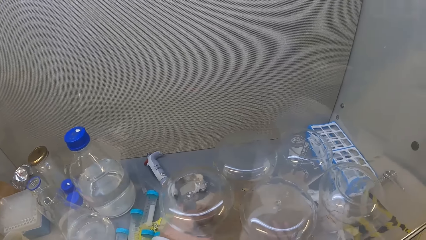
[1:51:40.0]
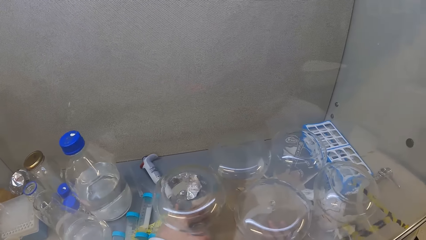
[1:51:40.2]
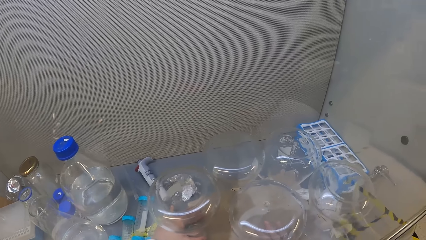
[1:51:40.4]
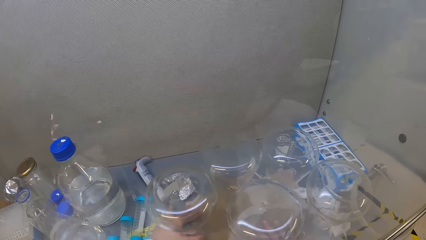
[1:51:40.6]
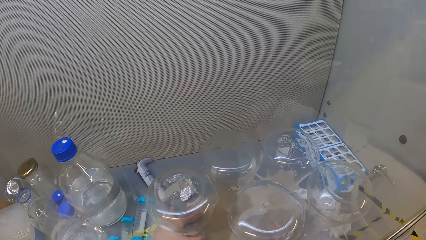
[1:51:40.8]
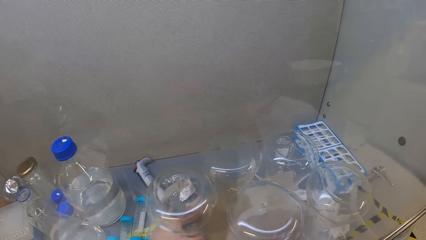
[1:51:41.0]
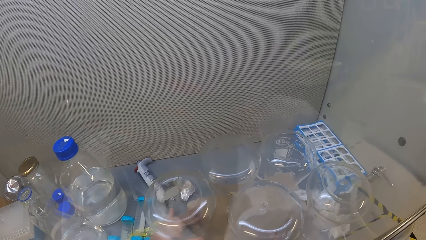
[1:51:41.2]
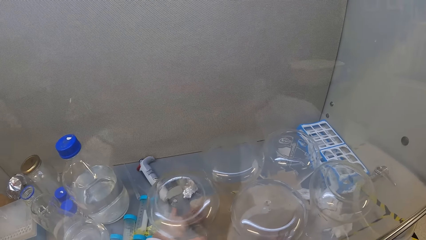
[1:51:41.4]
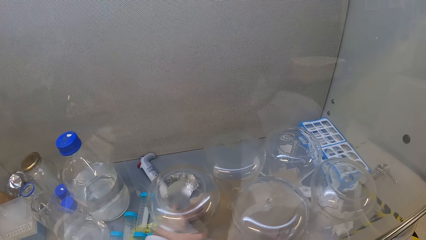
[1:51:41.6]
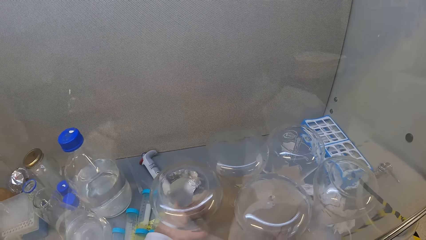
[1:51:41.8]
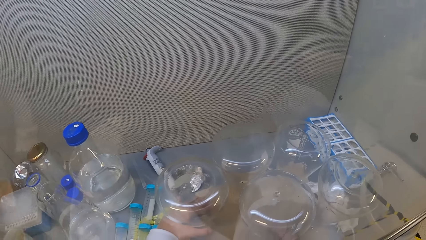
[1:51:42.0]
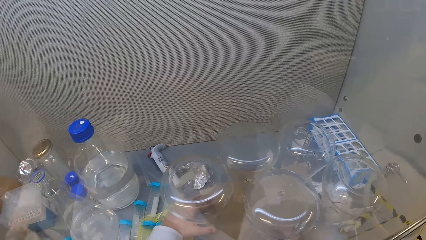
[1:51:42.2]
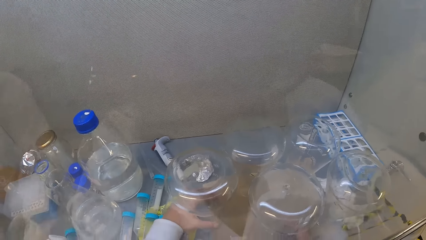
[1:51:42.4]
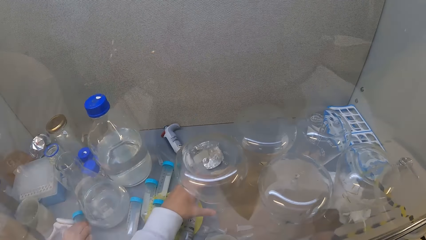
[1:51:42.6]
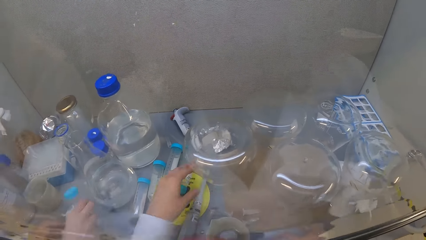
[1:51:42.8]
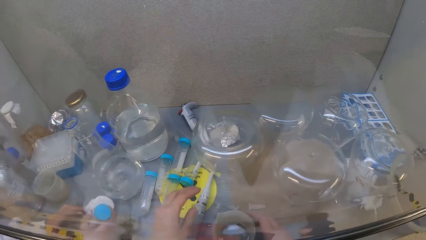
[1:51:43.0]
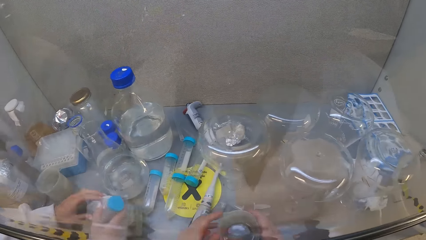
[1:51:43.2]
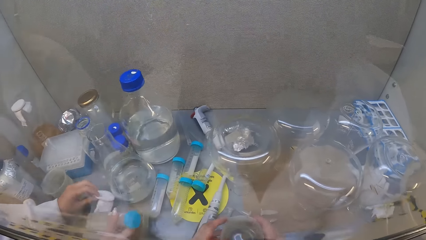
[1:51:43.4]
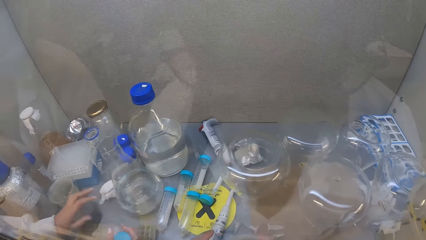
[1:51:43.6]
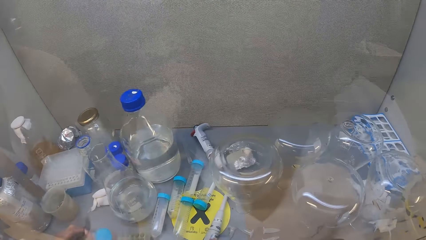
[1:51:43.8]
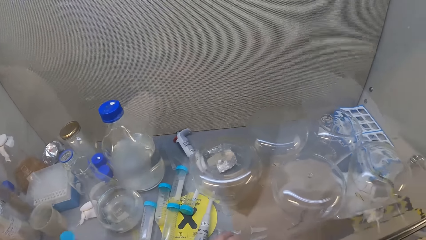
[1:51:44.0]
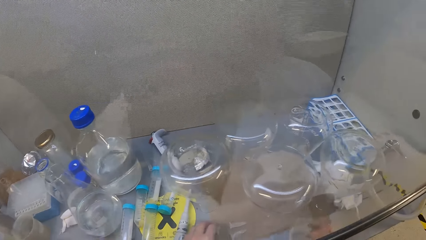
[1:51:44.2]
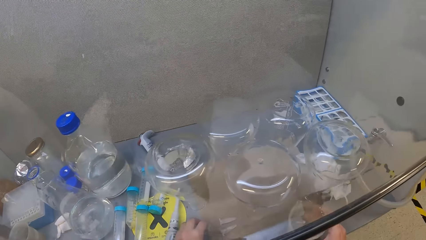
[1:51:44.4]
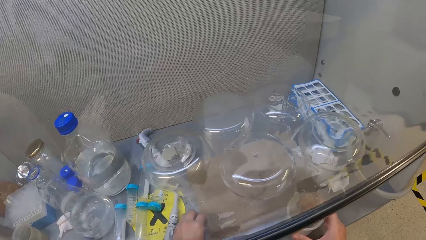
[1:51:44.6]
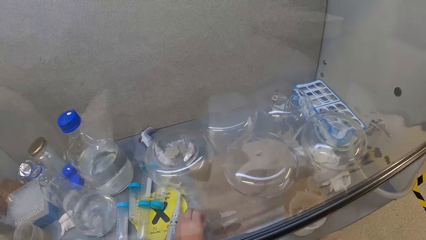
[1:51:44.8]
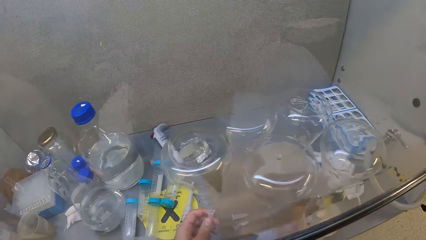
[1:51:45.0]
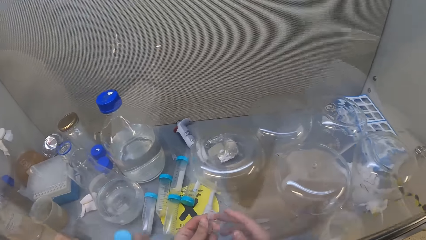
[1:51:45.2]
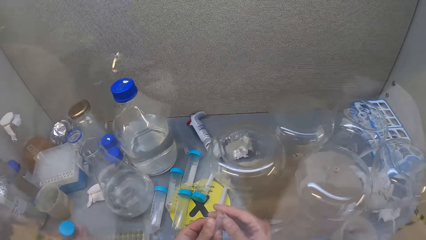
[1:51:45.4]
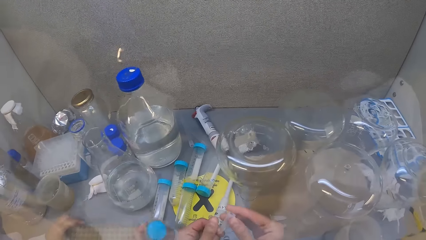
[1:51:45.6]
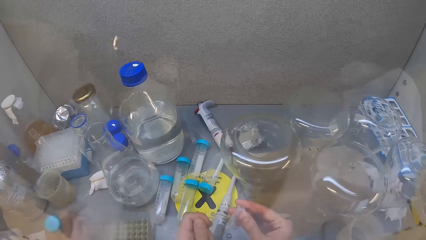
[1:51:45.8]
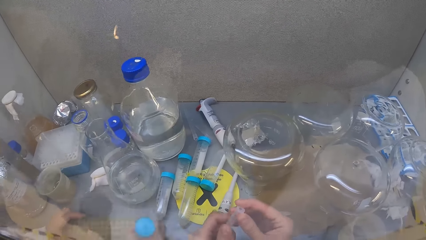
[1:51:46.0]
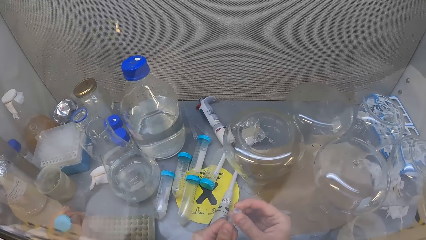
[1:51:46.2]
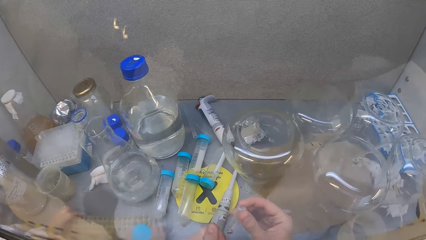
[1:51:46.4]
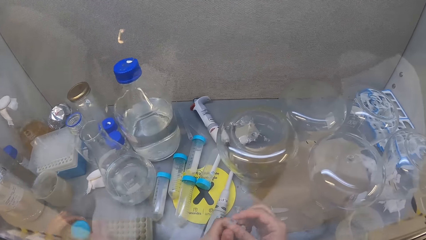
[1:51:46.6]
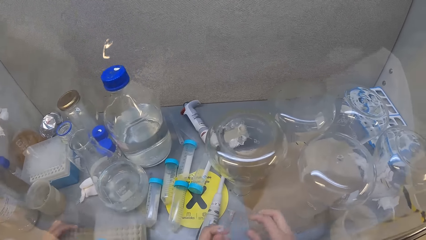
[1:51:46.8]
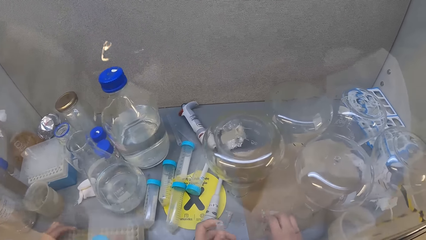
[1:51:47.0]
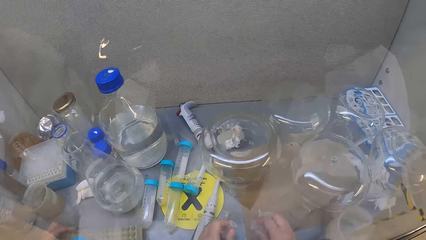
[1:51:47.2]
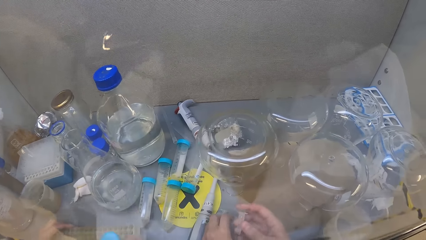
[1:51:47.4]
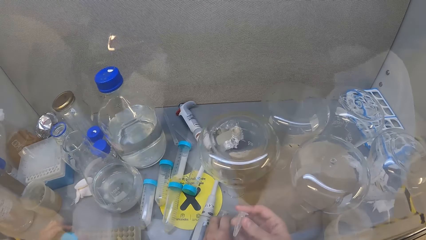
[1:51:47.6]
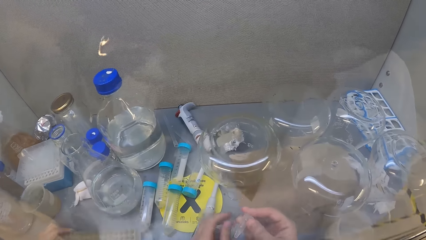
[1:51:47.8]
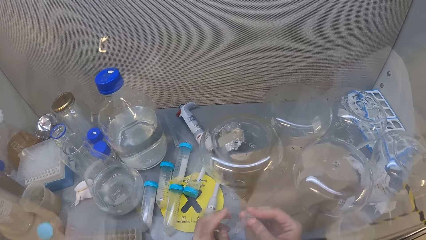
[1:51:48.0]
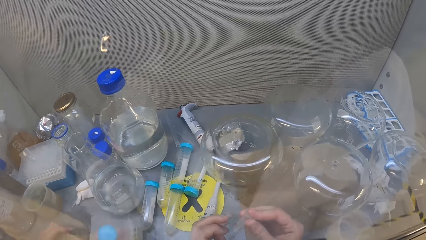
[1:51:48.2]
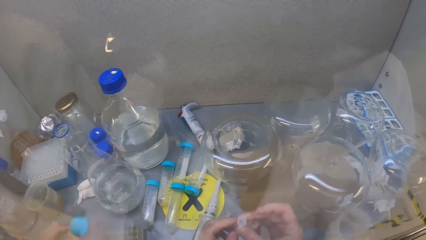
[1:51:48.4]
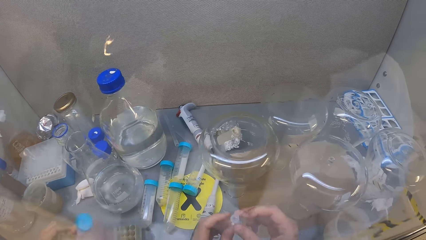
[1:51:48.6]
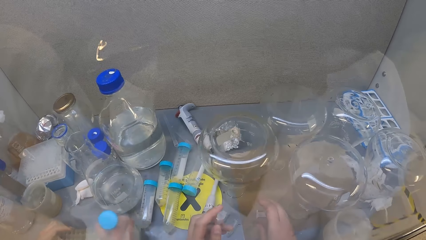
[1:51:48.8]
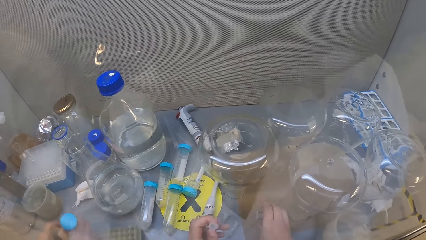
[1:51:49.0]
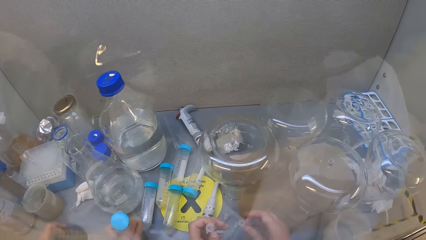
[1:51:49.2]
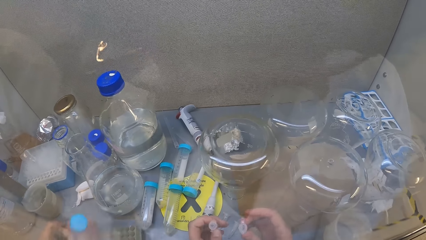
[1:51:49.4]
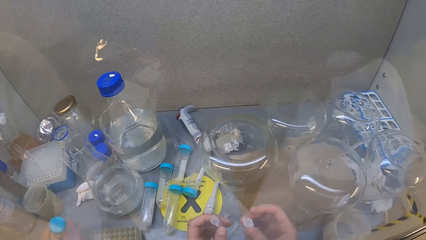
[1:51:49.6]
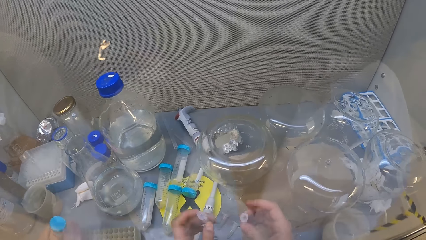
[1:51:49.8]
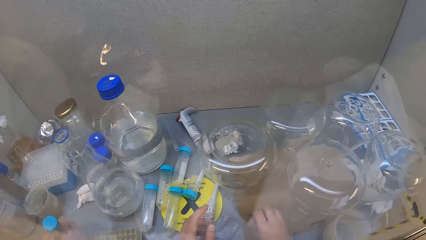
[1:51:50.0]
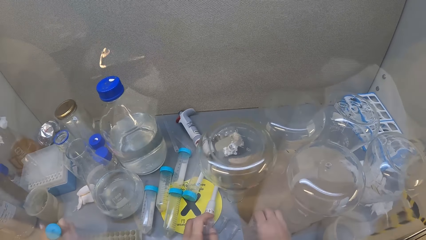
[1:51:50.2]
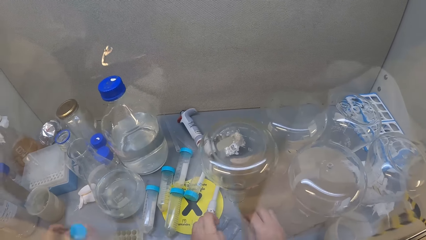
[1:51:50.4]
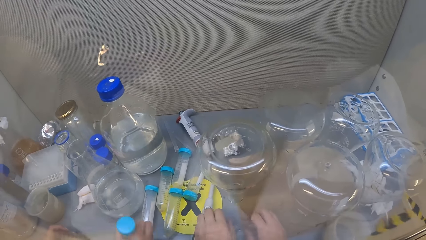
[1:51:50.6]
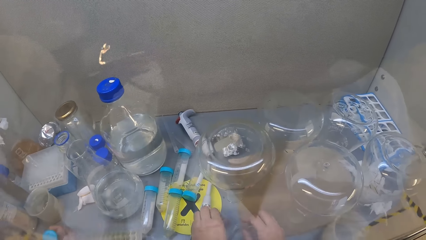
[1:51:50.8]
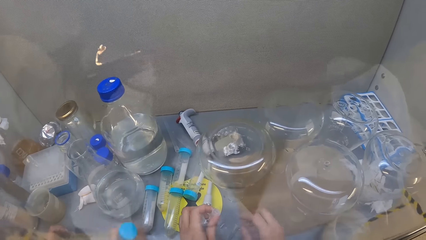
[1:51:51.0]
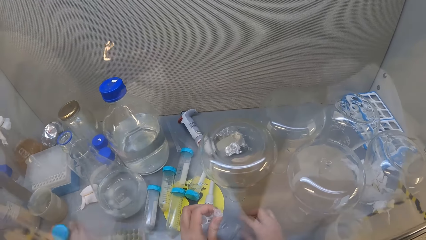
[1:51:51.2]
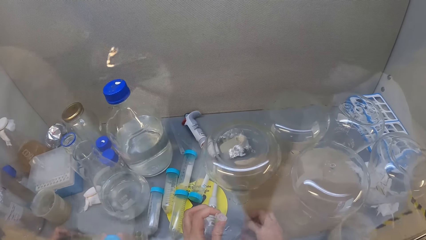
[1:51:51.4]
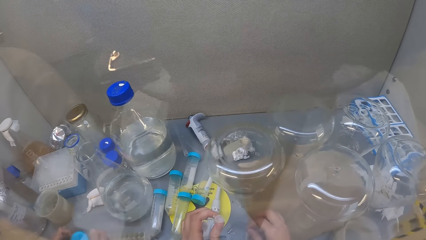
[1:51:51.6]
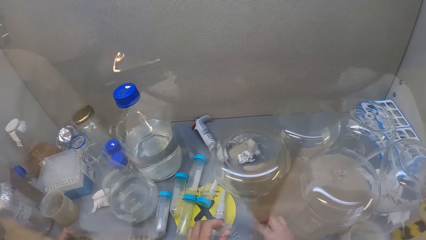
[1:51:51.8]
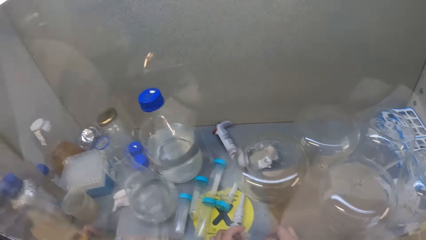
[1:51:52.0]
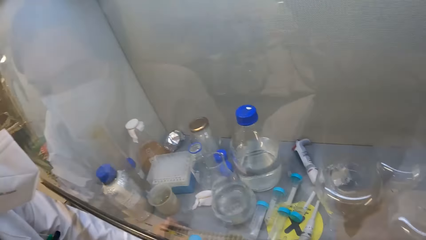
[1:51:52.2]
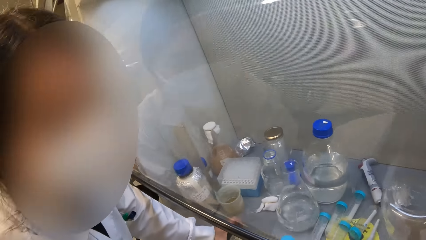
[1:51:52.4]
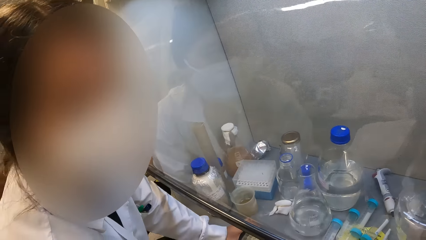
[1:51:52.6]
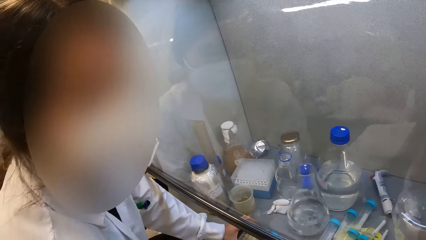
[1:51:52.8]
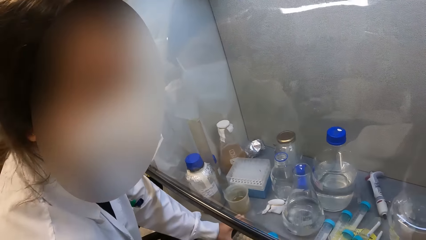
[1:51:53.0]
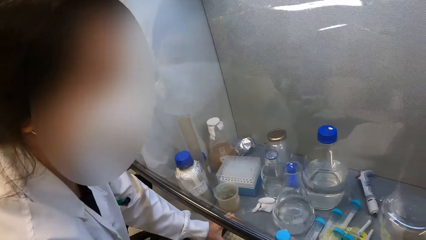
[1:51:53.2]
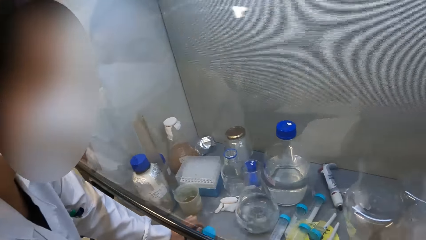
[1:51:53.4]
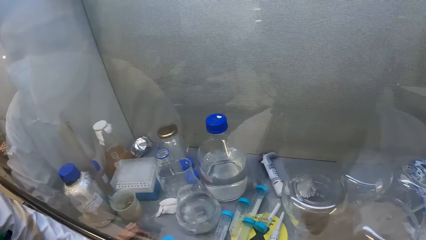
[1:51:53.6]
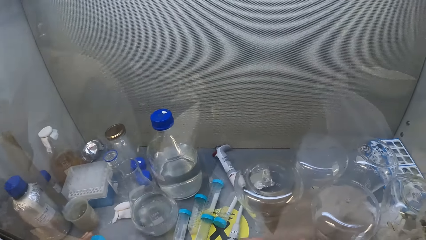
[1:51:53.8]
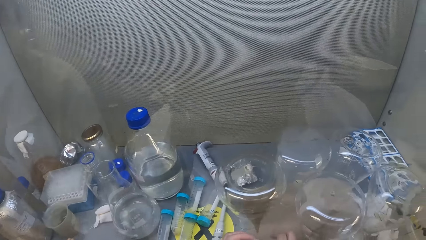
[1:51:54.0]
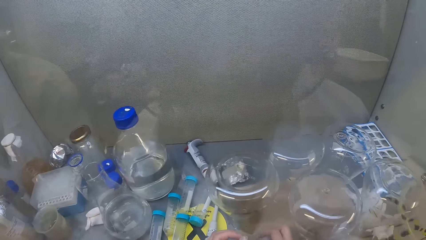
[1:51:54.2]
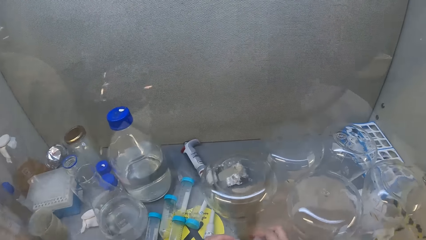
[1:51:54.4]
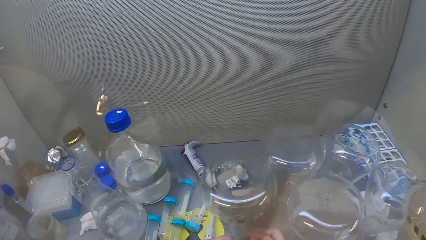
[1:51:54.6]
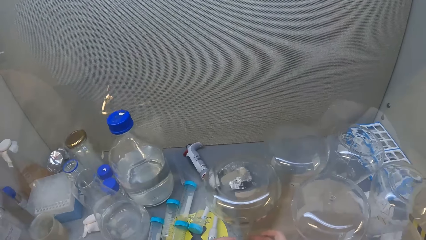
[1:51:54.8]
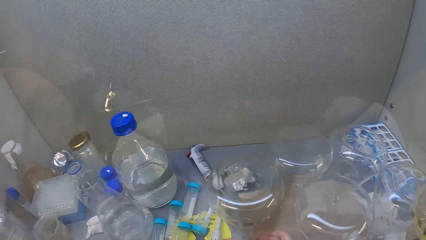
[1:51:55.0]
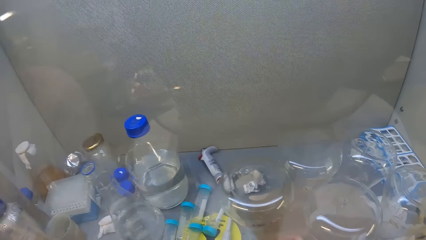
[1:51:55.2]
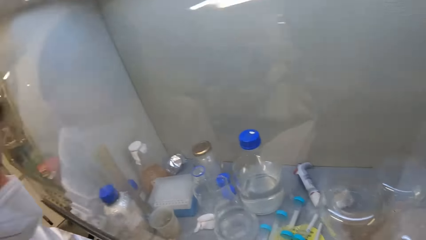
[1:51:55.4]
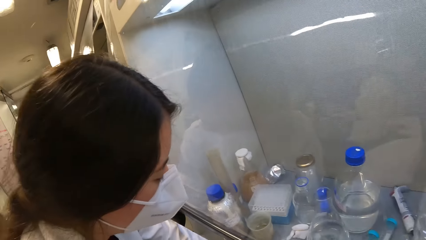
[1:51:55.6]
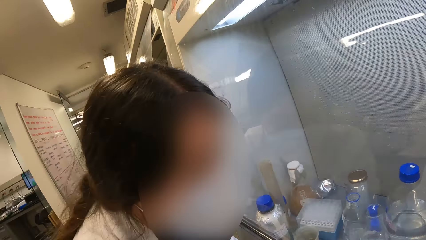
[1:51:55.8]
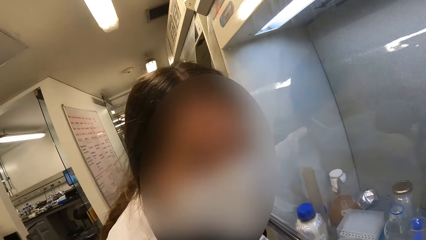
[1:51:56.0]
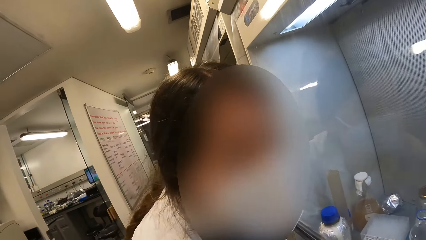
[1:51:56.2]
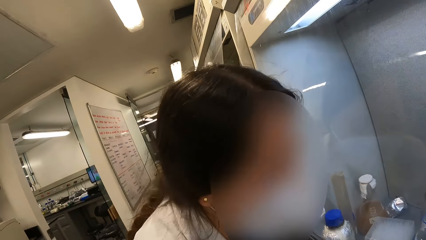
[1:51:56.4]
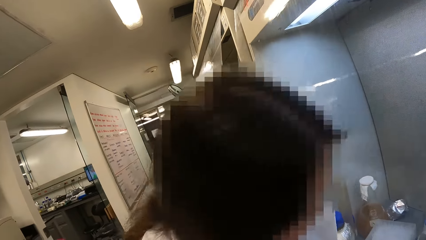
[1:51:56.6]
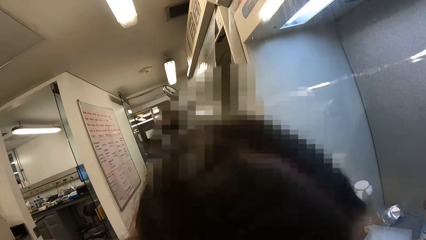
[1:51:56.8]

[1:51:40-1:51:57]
The camera wearer moves the conical flasks on the cabinet counter. A lady picks up the test tube on the cabinet counter and moves the cotton on the cabinet counter. The camera wearer moves the beaker on the cabinet counter. She picks up the test tube on the cabinet counter and looks at the test tube. The lady shakes the test tube. The camera wearer wipes the test tube with her finger. She places the test tube on the cabinet counter and picks up the test tube on the cabinet counter. She picks up the test tube on the cabinet counter again. She places the test tube on the cabinet counter and picks up the test tube on the cabinet counter. The lady talks with the camera wearer.
